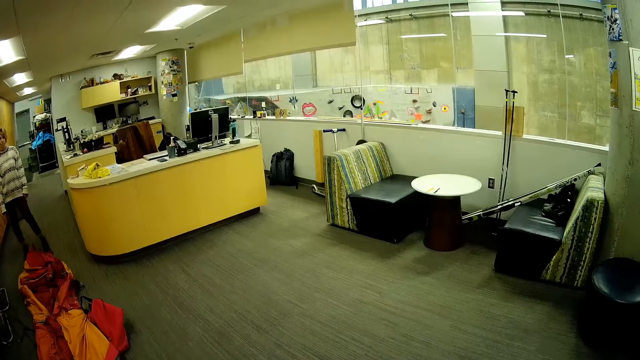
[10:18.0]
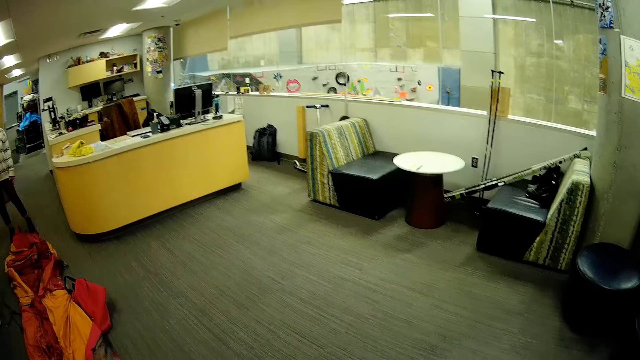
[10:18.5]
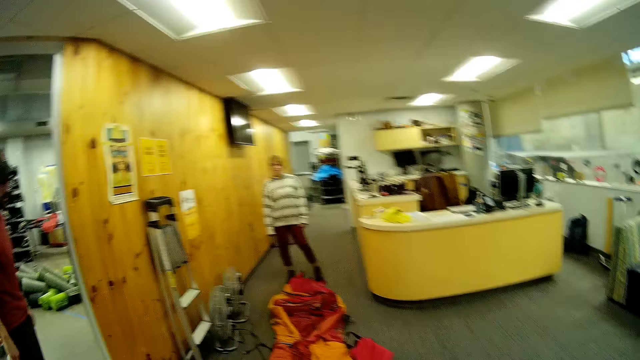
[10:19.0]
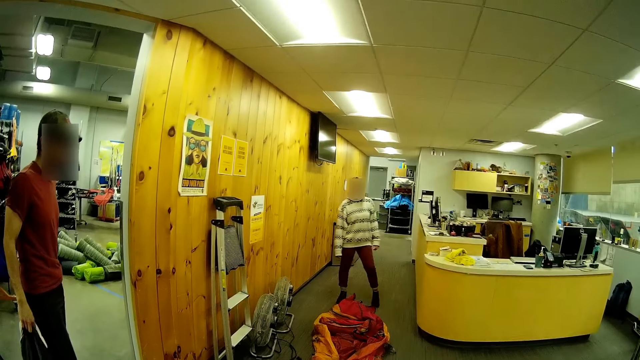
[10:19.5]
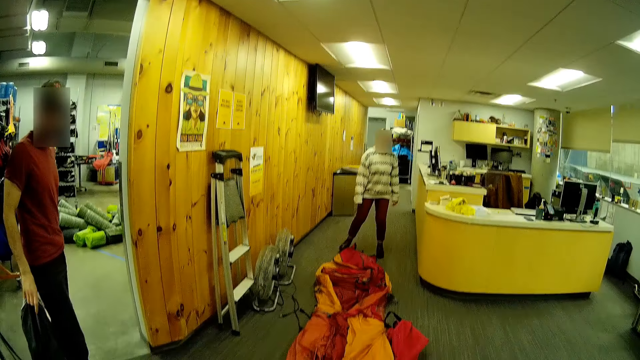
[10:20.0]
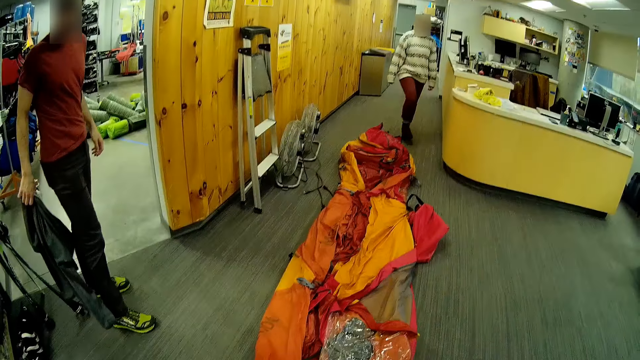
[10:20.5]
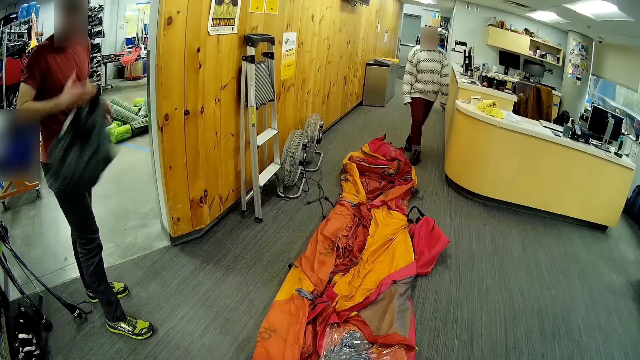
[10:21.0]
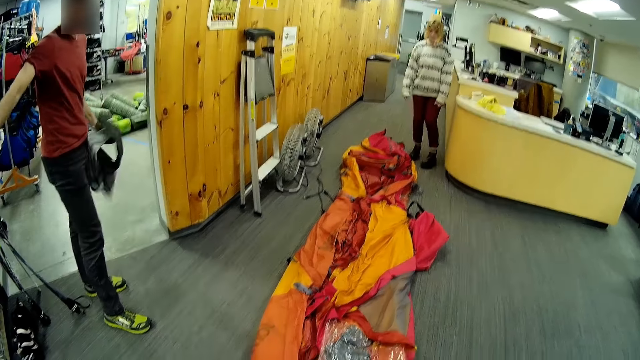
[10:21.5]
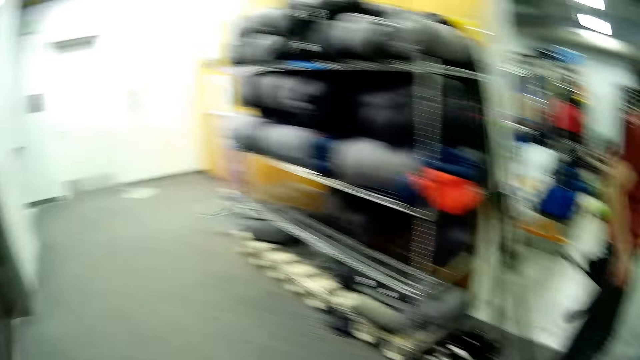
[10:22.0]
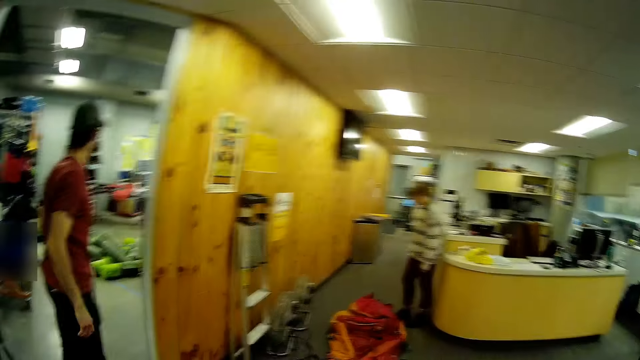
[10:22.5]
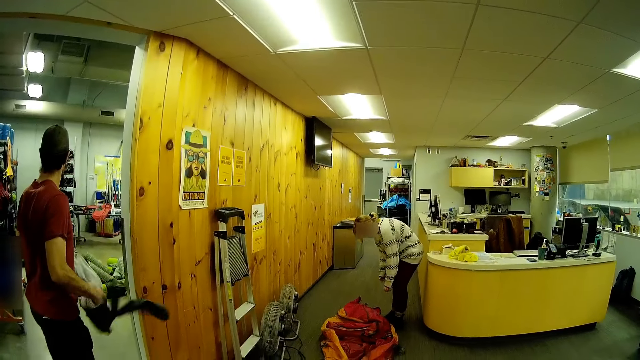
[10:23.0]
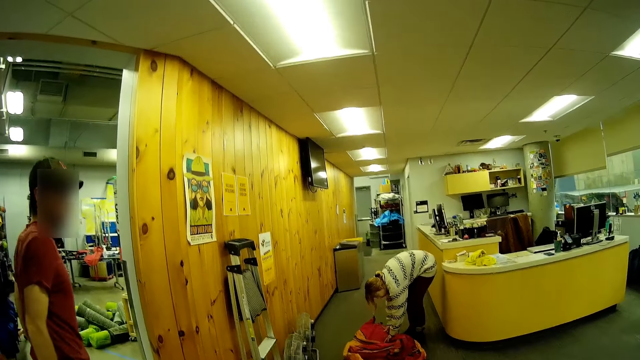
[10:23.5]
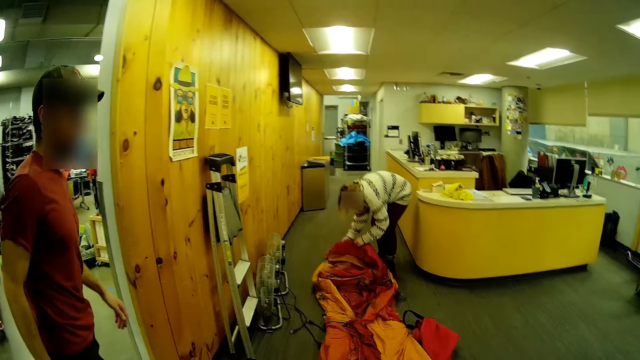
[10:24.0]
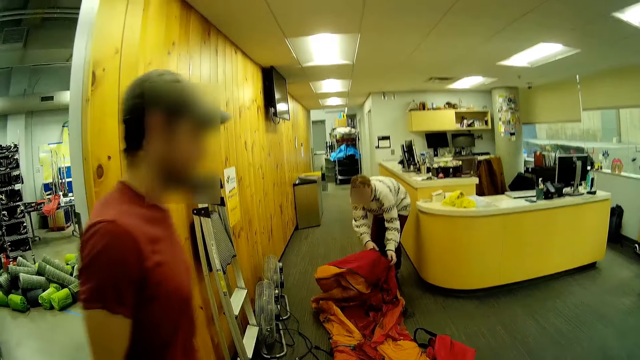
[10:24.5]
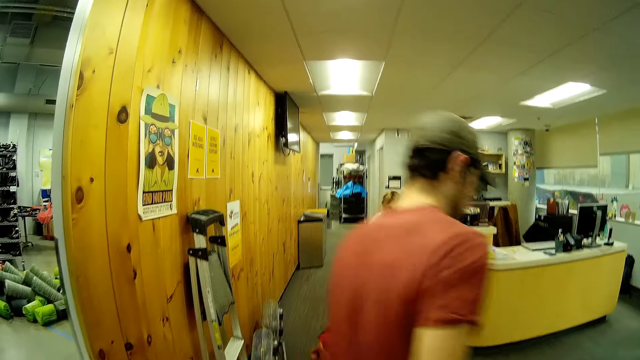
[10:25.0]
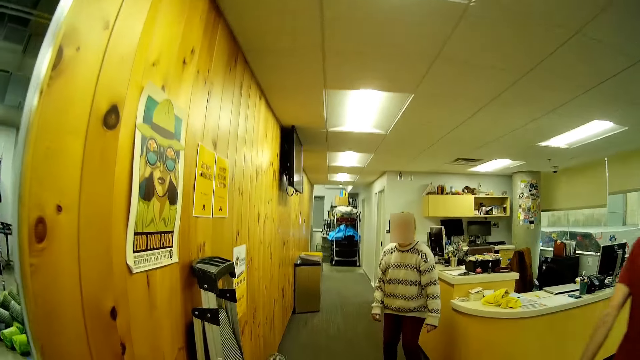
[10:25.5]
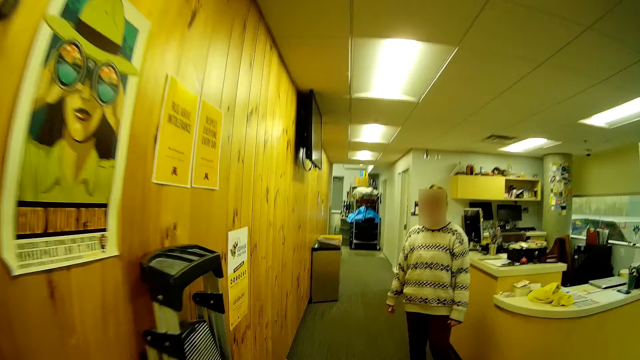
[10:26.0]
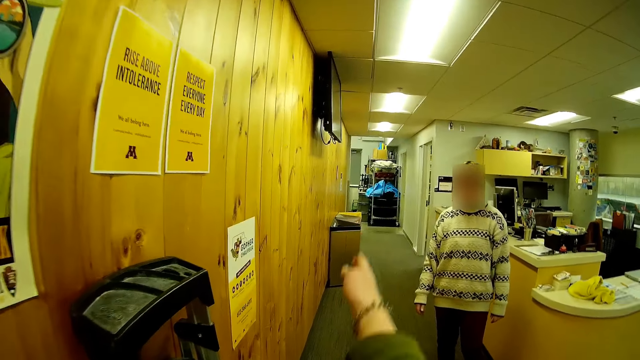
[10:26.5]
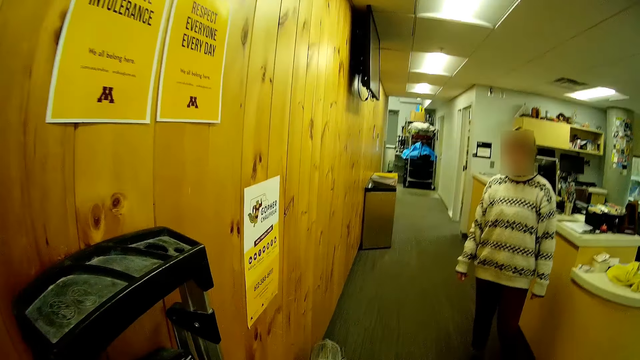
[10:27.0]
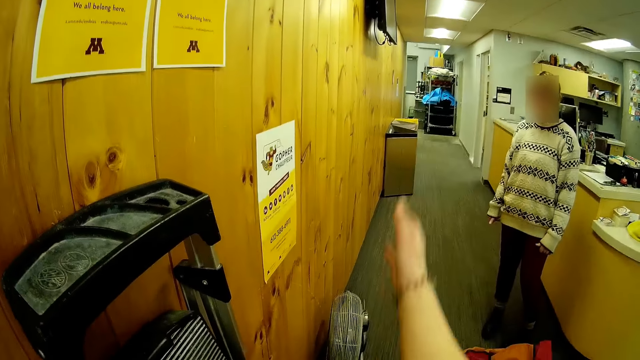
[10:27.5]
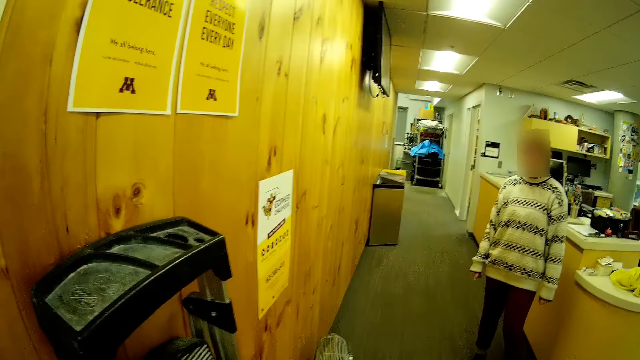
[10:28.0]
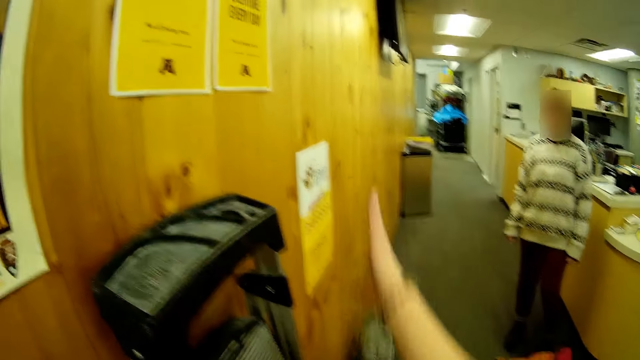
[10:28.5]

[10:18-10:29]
The camera wearer looks around. They stare at the woman. The man passes the hoodie from his right hand to his left hand and makes gestures. The camera wearer turns around. The man passes the hoodie from his left hand to his right hand. The woman folds the camp bed with both hands. The camera wearer walks around the room. They point out.

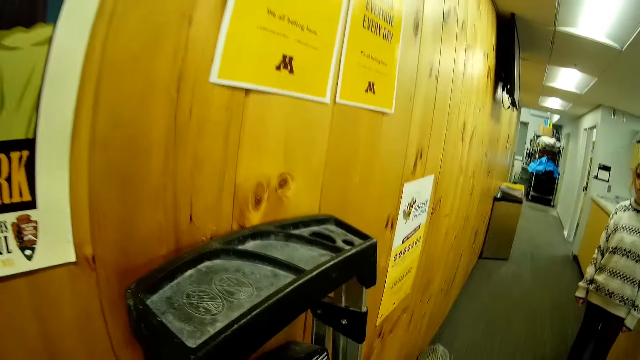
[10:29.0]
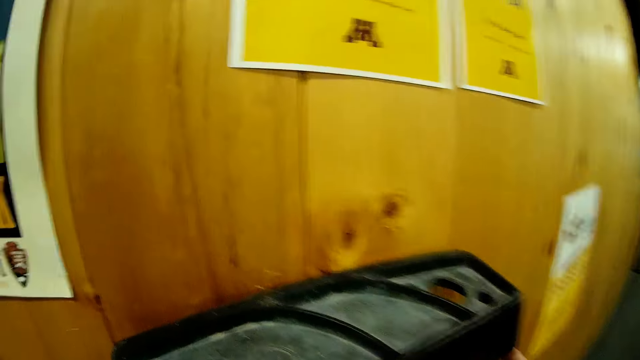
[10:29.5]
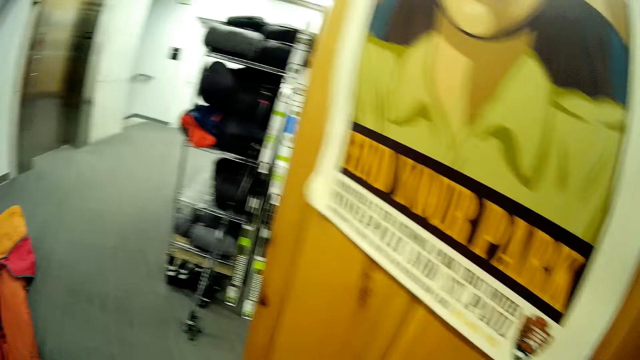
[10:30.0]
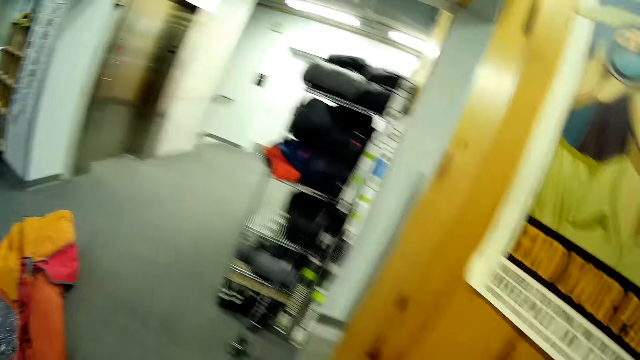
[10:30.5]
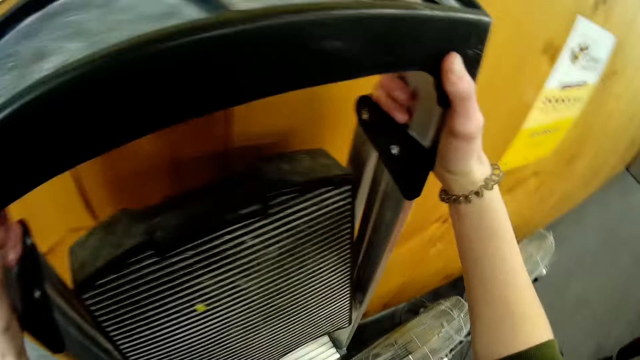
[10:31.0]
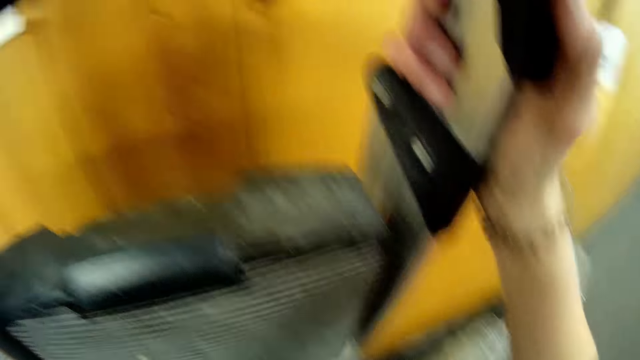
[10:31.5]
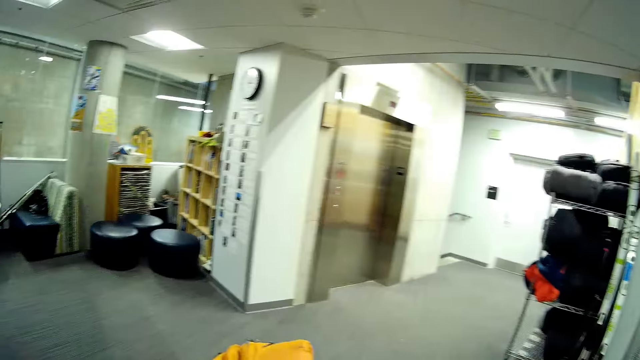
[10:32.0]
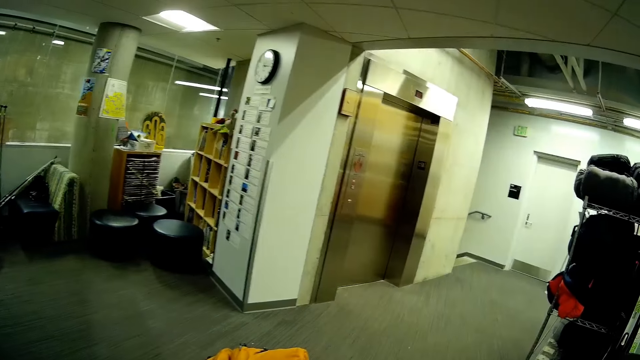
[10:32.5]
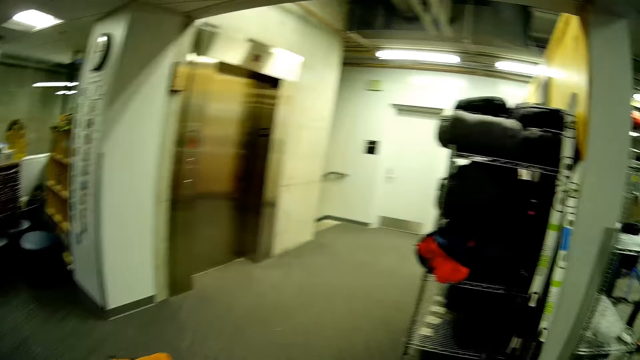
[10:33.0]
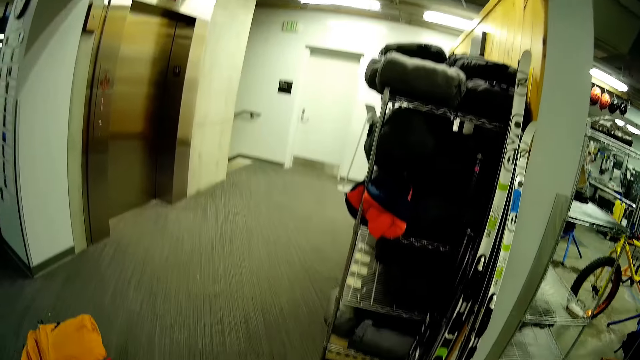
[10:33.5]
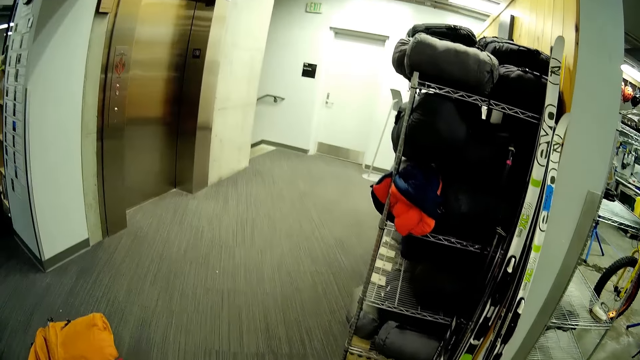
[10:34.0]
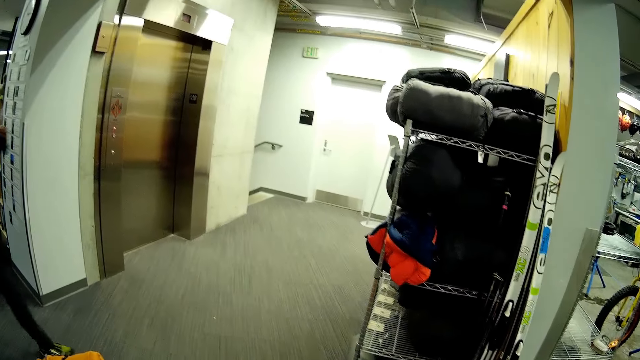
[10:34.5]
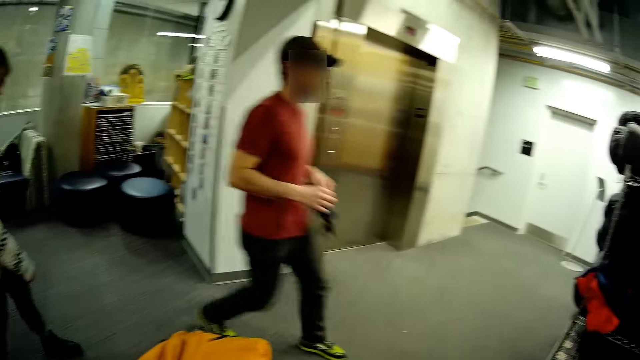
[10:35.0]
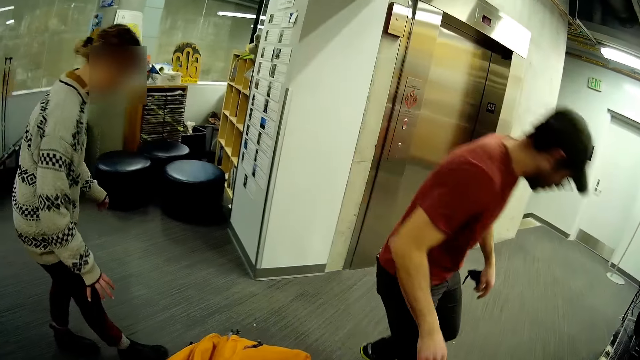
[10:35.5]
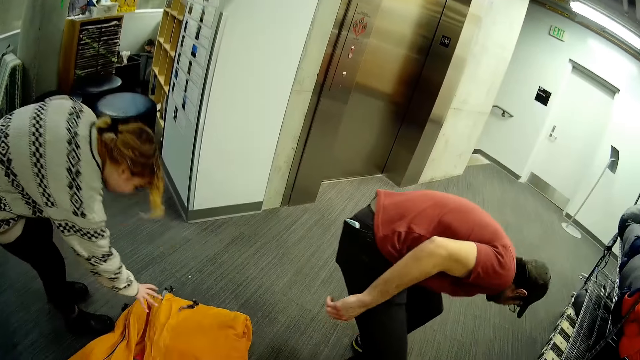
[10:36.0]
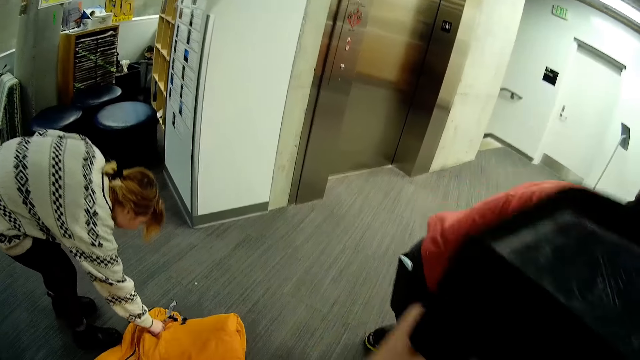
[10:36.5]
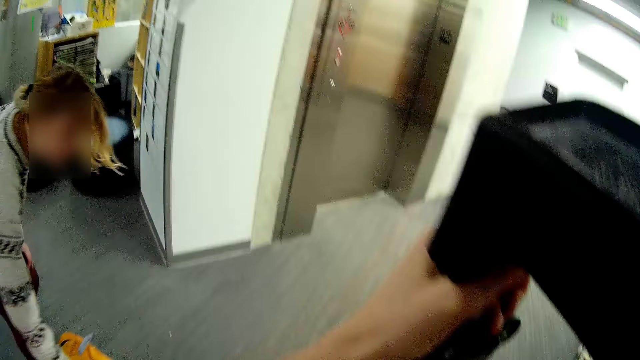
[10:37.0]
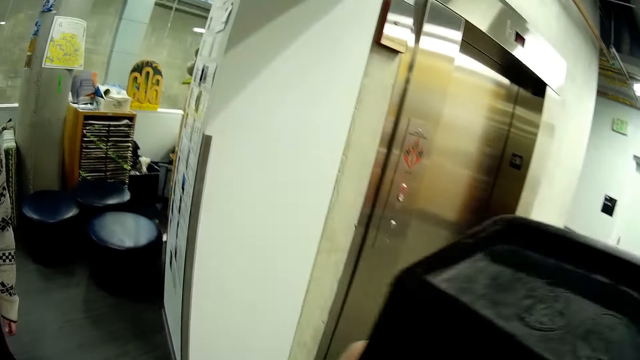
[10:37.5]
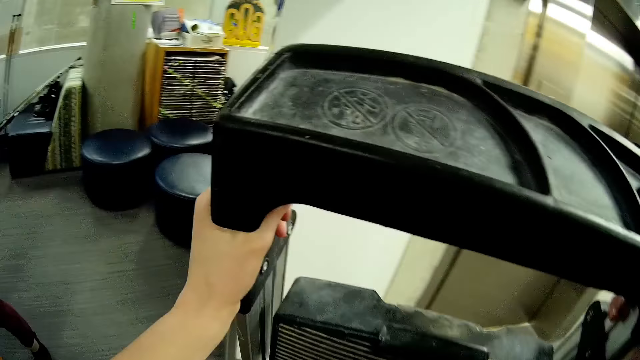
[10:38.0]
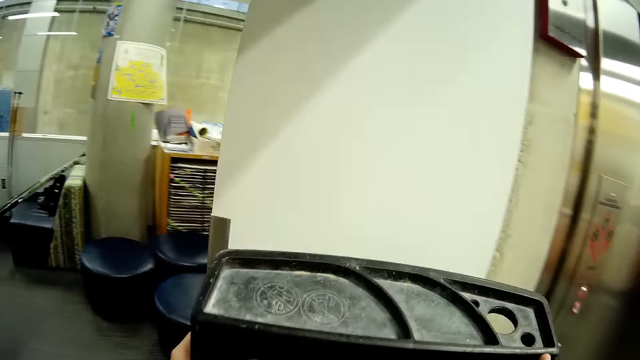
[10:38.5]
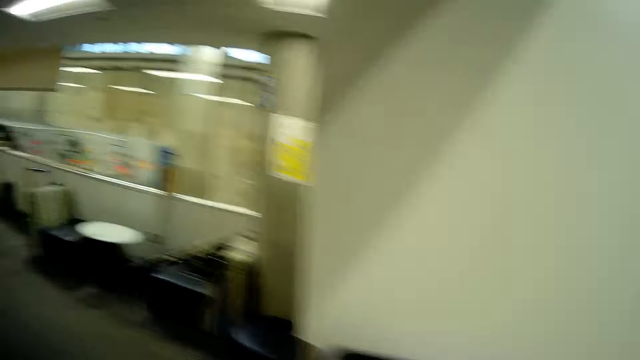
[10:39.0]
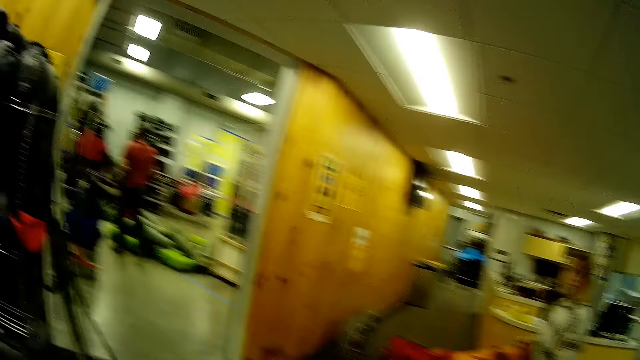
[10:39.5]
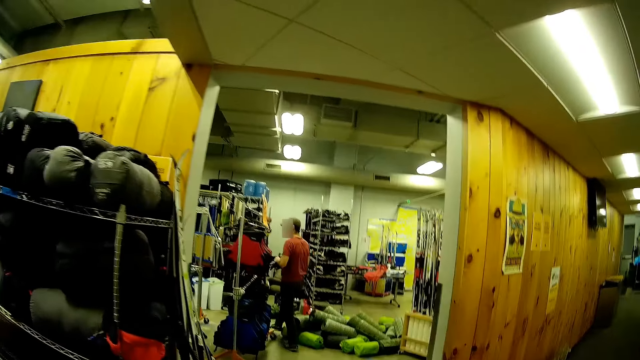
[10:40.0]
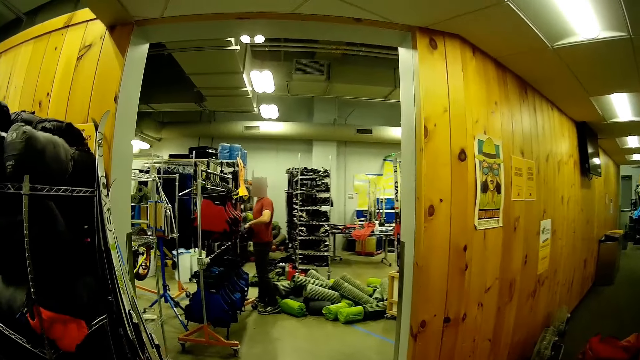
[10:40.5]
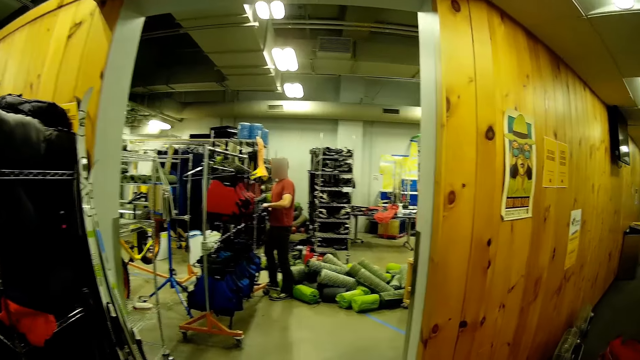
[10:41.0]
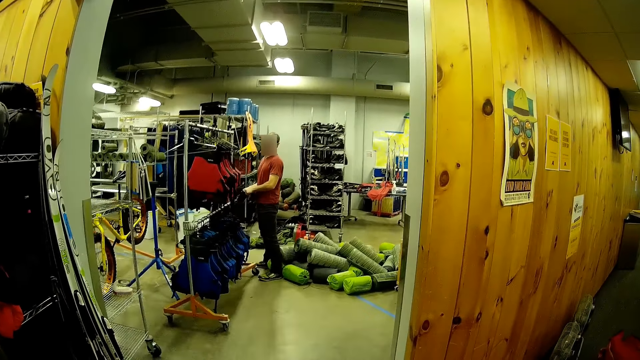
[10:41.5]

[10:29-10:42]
The camera wearer turns around. They lift a ladder with both hands. They turn around. They walk around the room. The woman picks up a bag on the ground with her right hand. The camera wearer places the ladder on the wall. They turn around. The man wears gloves on both hands. The camera wearer adjusts the camera. They stare at the man.
